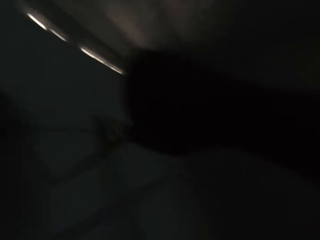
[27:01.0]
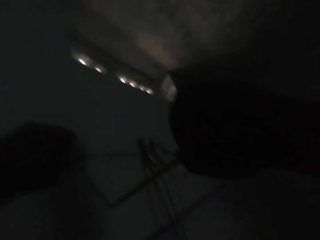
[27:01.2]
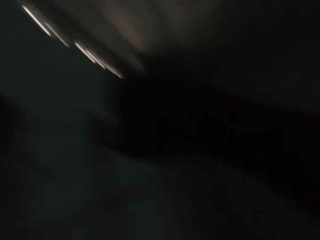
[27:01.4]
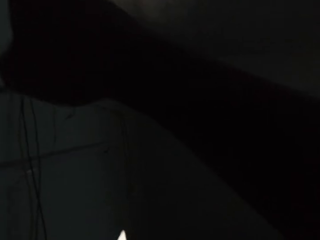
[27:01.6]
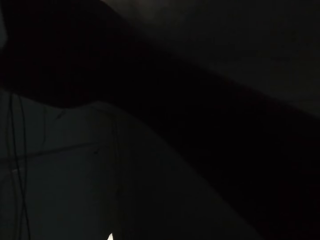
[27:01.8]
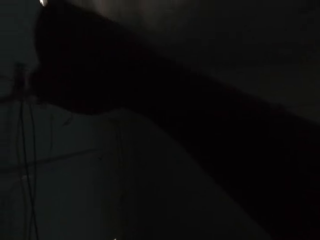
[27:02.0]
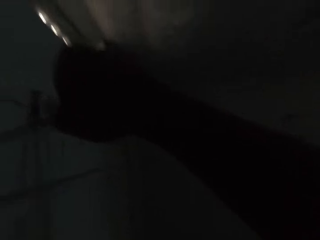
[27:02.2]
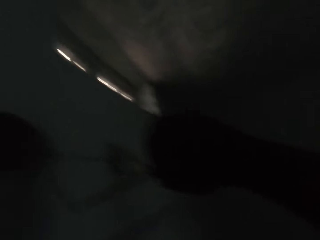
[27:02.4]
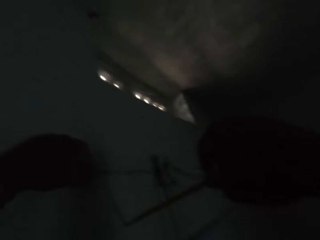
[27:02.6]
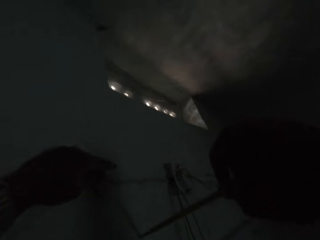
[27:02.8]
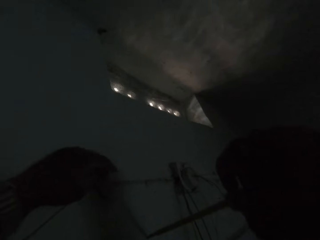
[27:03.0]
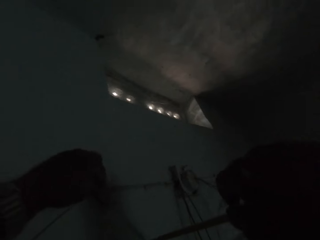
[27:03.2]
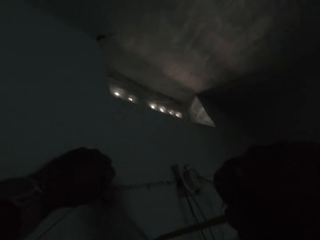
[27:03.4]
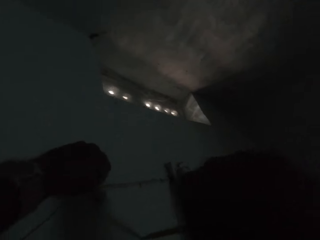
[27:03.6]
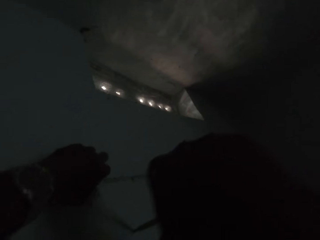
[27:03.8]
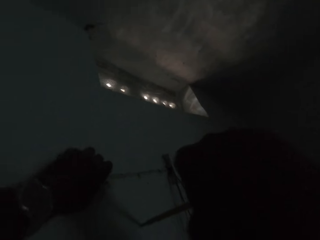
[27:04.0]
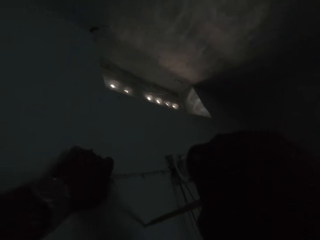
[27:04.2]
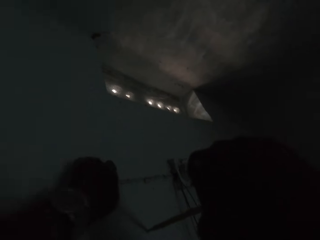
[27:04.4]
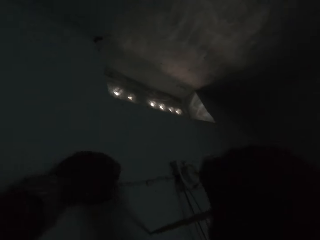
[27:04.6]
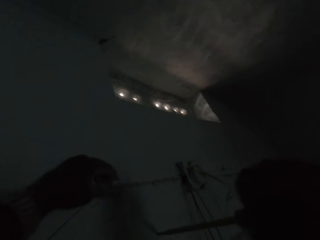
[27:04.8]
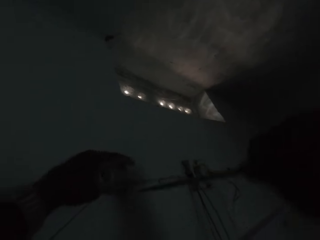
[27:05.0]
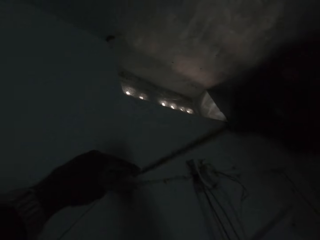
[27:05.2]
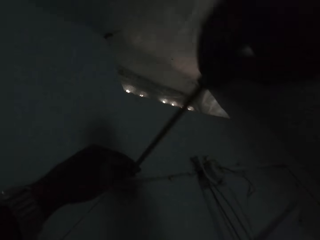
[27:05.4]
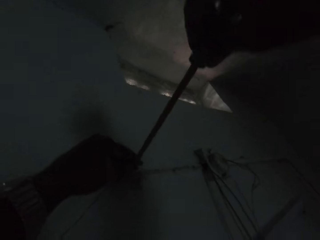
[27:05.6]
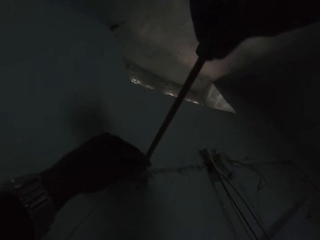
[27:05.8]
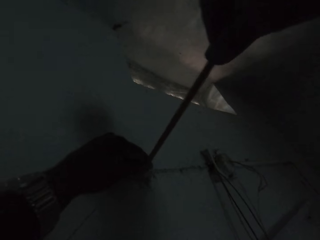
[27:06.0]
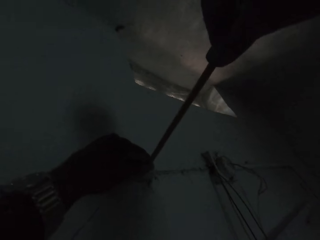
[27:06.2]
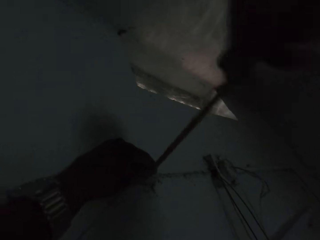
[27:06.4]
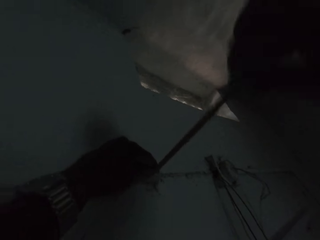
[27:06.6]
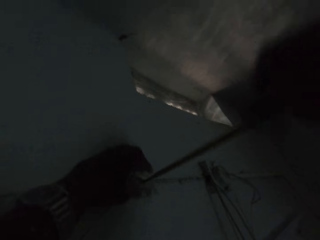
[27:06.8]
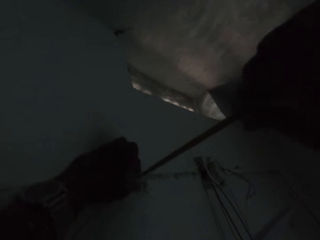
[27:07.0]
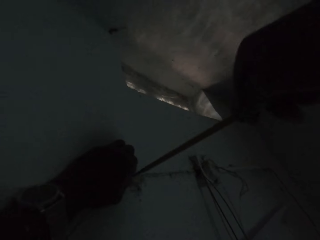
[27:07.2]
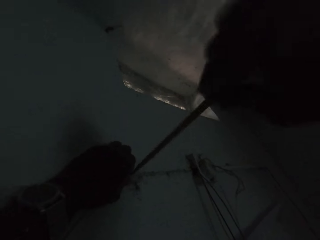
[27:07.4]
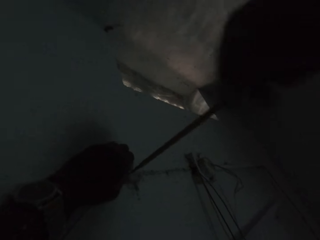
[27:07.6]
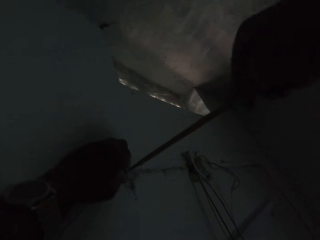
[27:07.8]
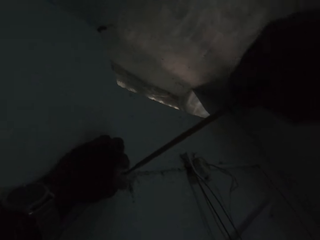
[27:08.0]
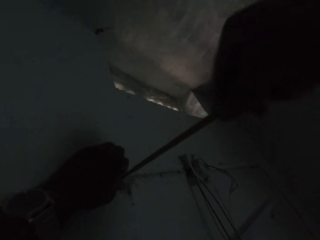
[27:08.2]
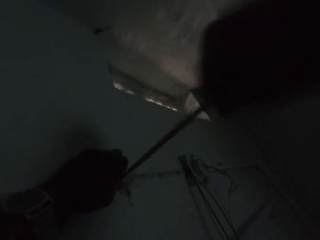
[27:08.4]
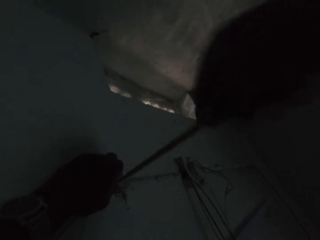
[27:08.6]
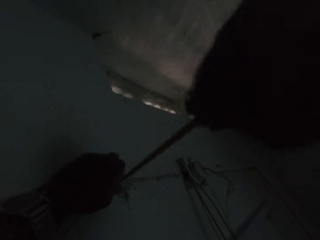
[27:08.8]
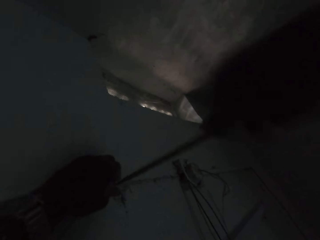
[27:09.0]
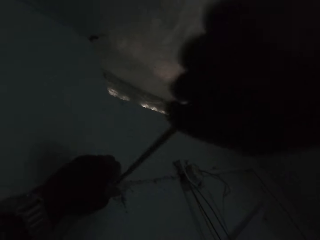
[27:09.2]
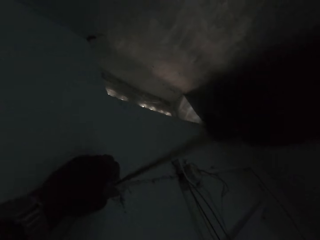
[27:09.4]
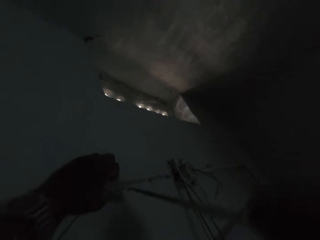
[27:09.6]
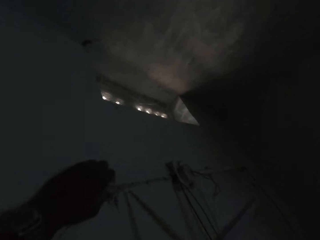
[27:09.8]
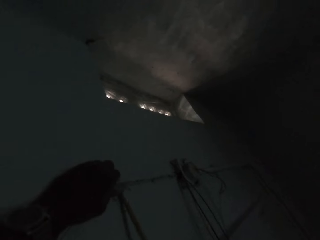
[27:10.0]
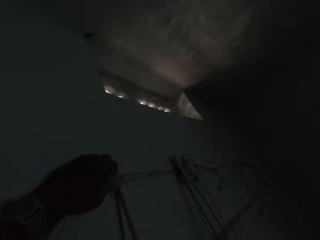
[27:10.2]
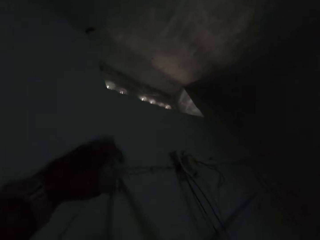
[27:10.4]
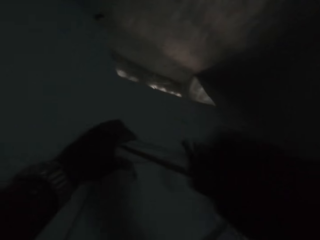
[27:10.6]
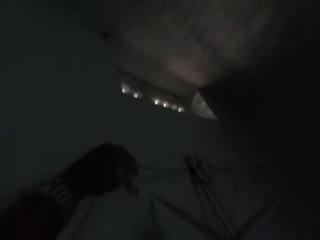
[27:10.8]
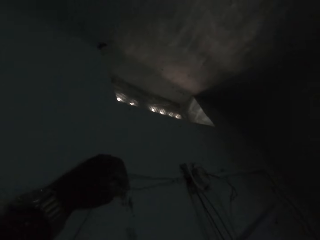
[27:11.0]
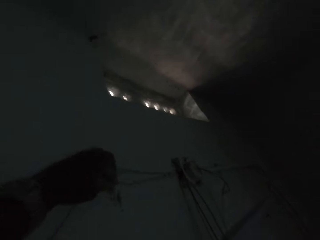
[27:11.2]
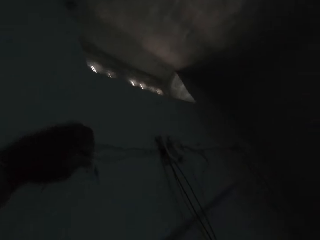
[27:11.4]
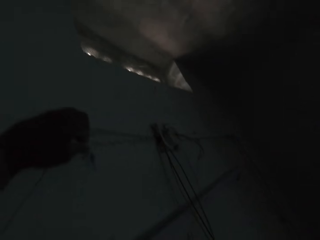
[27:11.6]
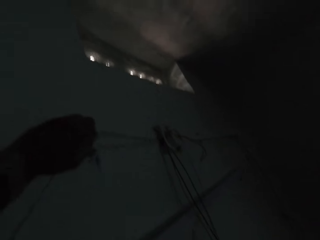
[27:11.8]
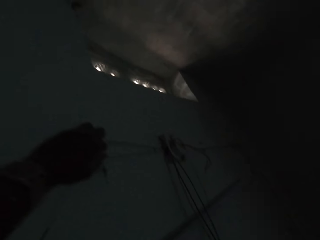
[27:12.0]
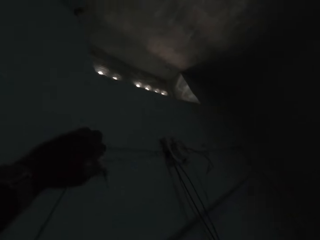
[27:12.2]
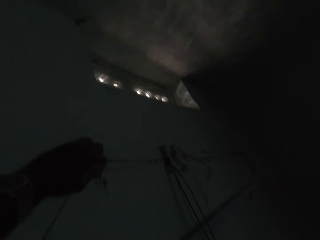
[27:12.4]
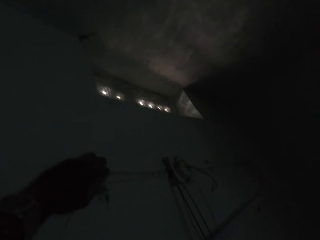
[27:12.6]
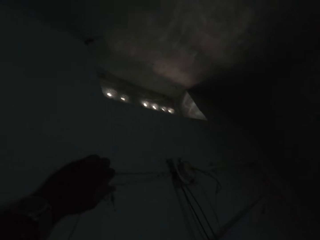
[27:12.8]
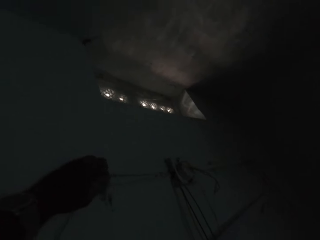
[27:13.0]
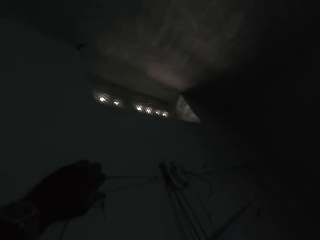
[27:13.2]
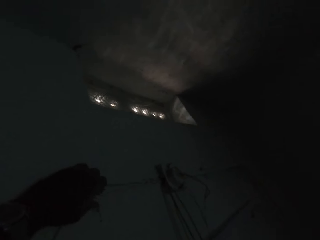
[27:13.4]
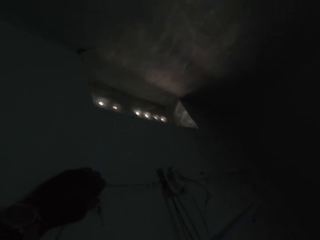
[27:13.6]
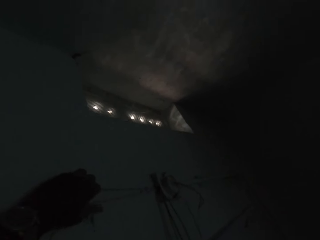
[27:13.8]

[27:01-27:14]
The camera wearer adjusts the cable holder on the wall with his left hand. He unscrews a screw from the wall with the screwdriver in his right hand. He unscrews the cable holder. He detaches the cable holder from the wall with the screwdriver in his right hand. He unscrews the screw from the wall with his left hand.

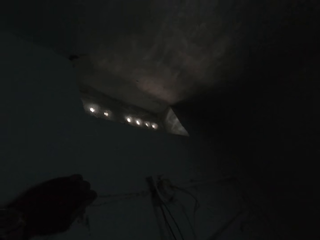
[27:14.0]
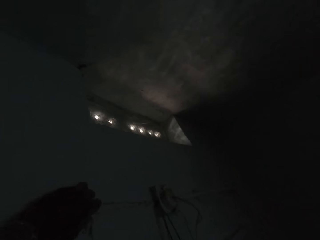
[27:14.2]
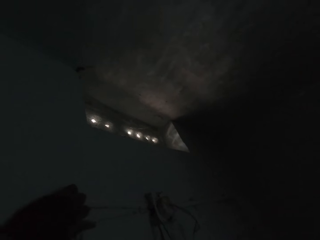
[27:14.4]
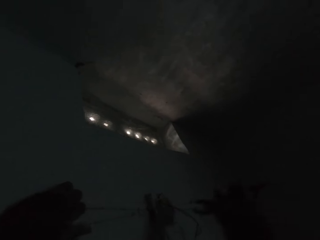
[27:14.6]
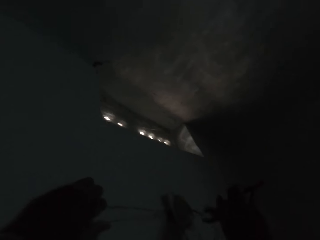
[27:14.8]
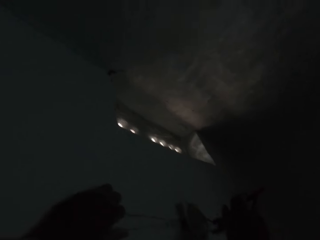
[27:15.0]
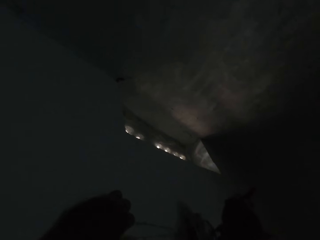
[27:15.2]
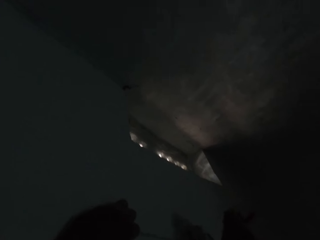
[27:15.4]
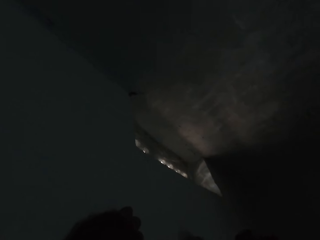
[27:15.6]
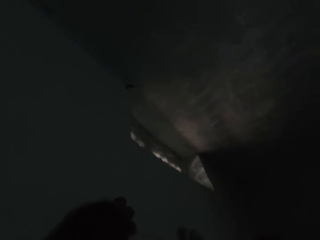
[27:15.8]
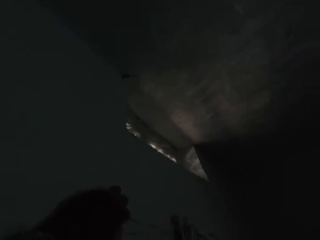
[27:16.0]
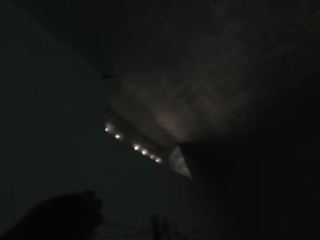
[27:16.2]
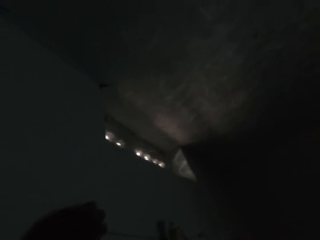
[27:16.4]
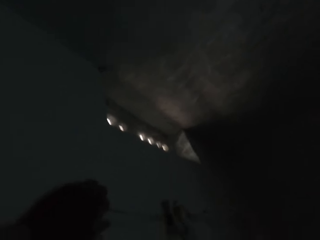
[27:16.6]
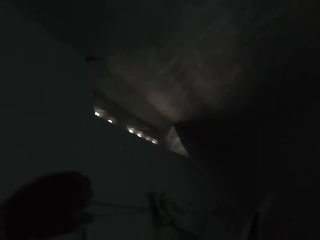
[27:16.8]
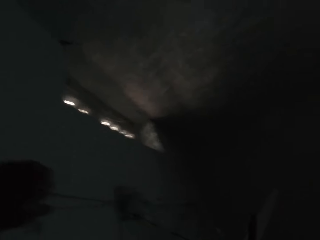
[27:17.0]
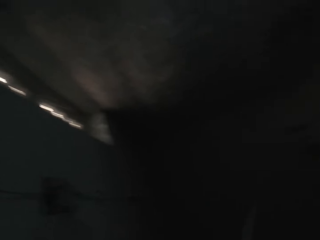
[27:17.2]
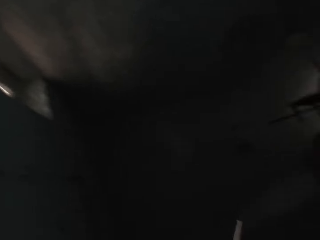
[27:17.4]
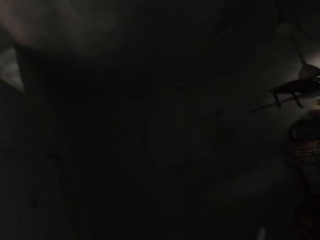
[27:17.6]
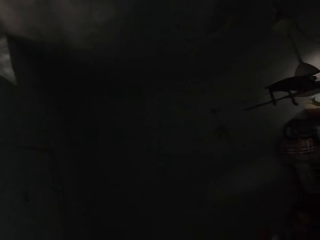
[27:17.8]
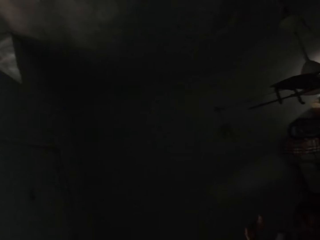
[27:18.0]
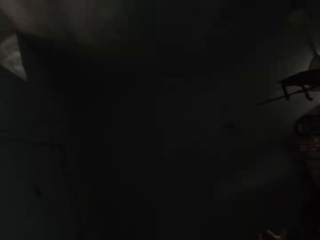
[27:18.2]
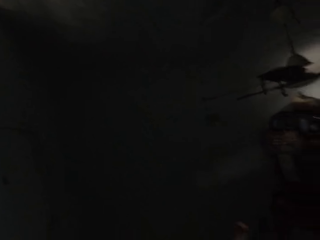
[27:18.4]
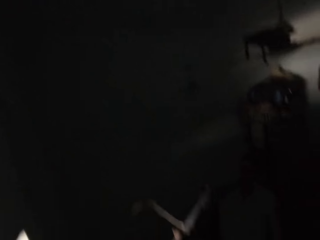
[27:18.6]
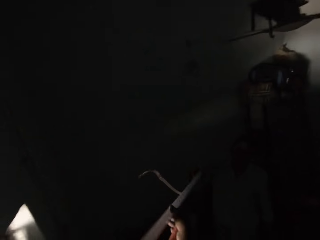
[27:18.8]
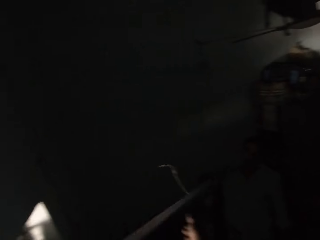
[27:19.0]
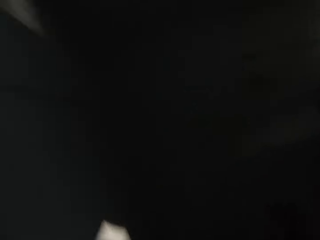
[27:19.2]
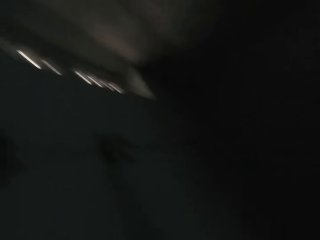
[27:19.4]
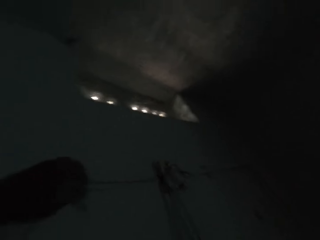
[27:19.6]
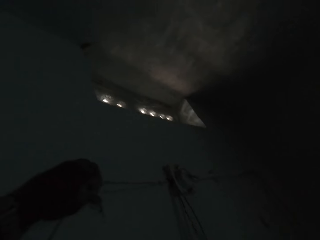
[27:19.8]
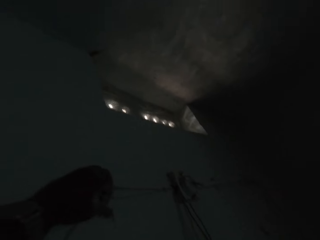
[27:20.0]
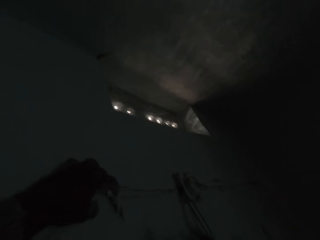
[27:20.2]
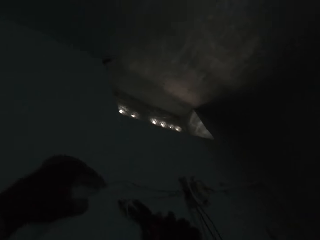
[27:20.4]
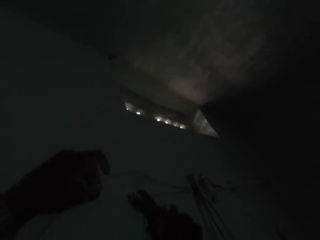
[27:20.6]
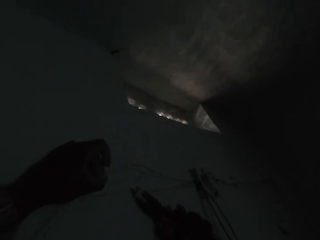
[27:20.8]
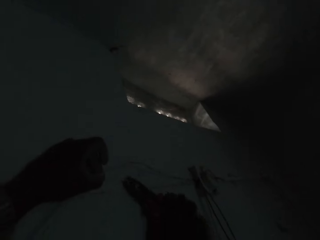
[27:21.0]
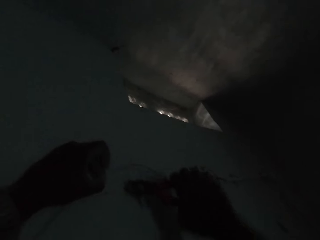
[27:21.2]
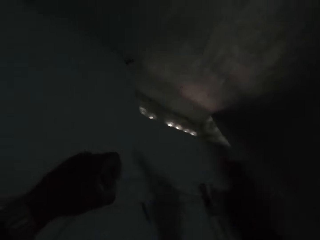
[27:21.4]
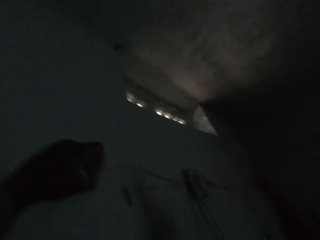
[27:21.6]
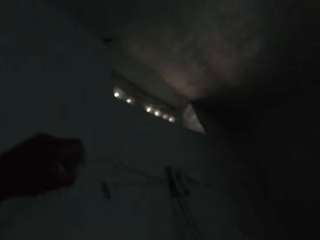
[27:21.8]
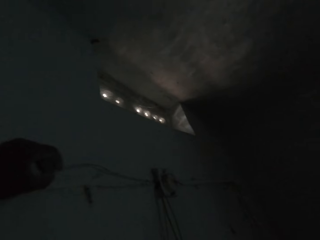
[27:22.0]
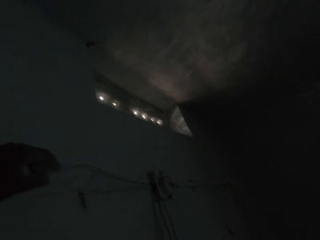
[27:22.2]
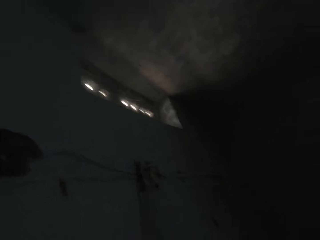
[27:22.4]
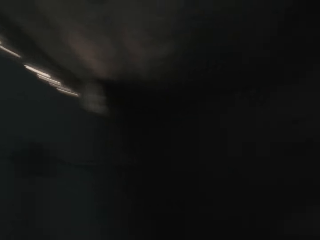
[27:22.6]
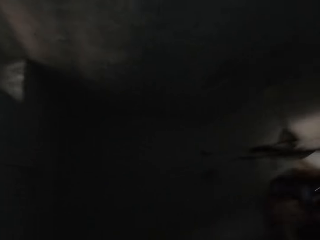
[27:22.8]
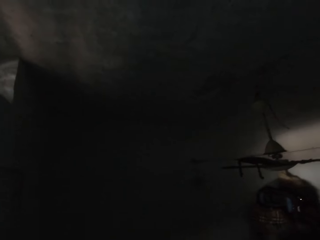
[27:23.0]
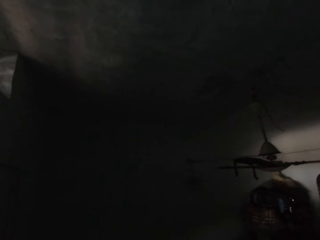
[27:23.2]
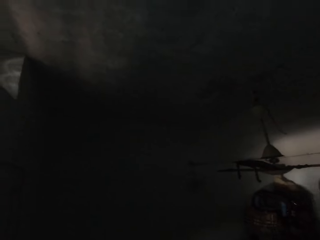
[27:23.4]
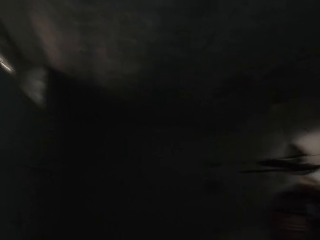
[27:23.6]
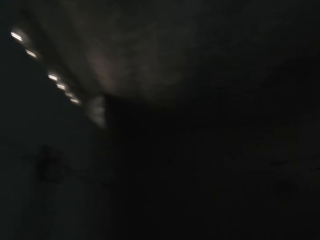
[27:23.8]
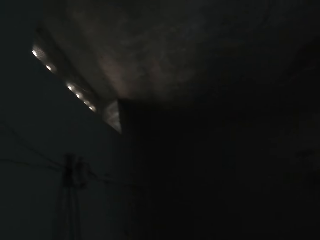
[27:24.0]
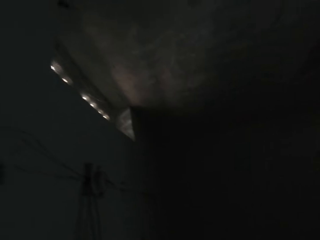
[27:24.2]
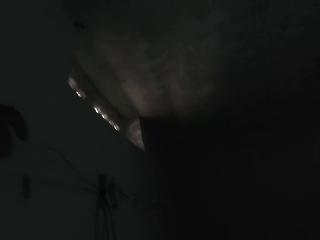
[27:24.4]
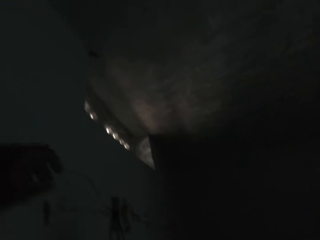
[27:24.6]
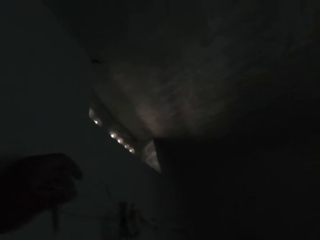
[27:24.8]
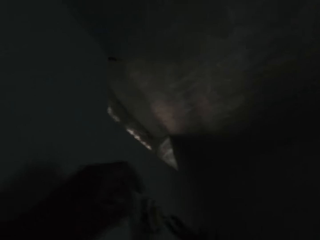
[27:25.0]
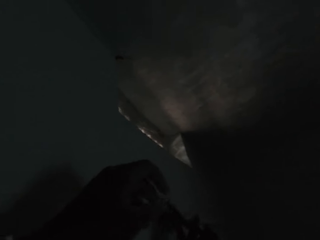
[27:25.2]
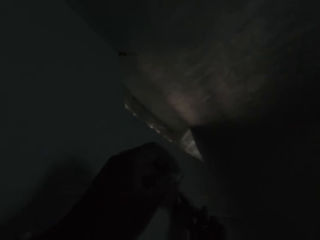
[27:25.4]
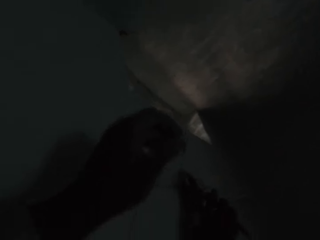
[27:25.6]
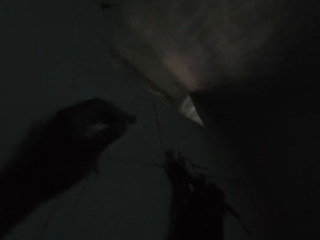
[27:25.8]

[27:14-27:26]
The camera wearer removes the screw with his hand. He disconnects a connecting wire from a socket box on the wall with the pliers in his right hand. He removes a hanger on the wall. He interacts with a man. The camera wearer hands the hanger to the man. He moves a pipe in the man's hand with his right hand. He removes the cable clip from the wall with a pair of pliers in his right hand. He holds the wire on the wall with his left hand. He removes a screw from the wall with the pliers in his right hand. He places the pliers on a ladder.
